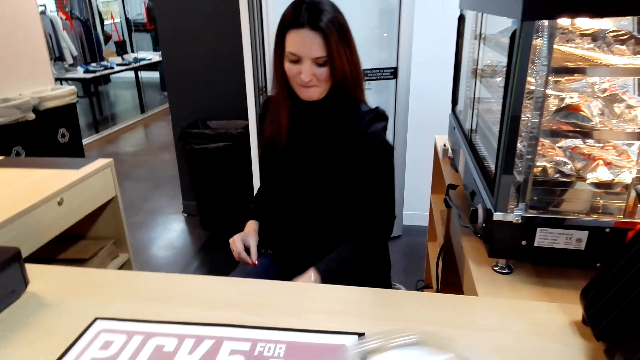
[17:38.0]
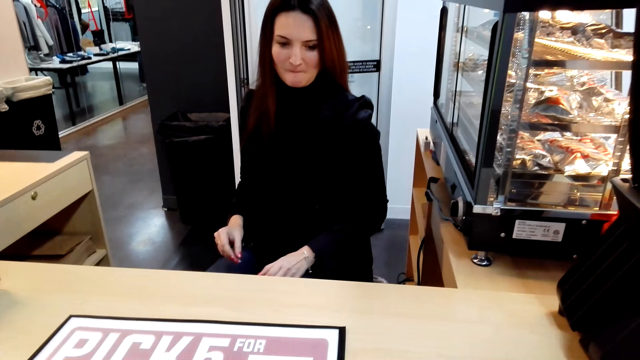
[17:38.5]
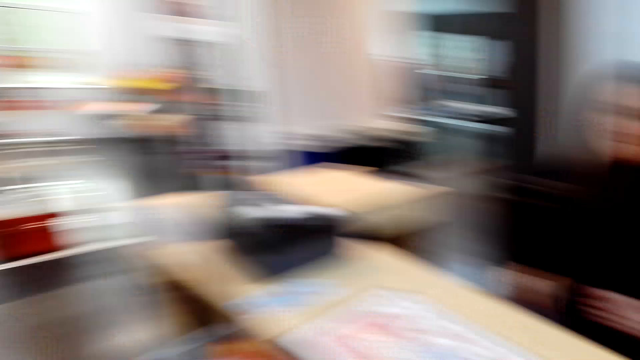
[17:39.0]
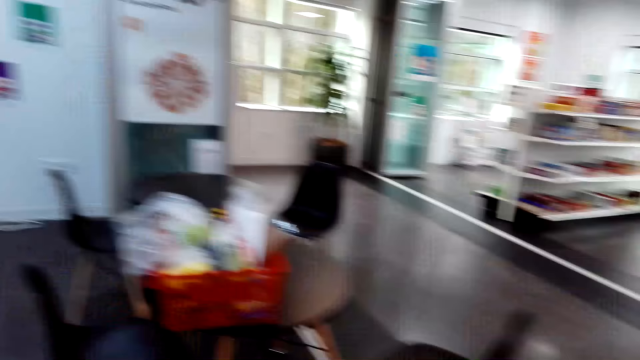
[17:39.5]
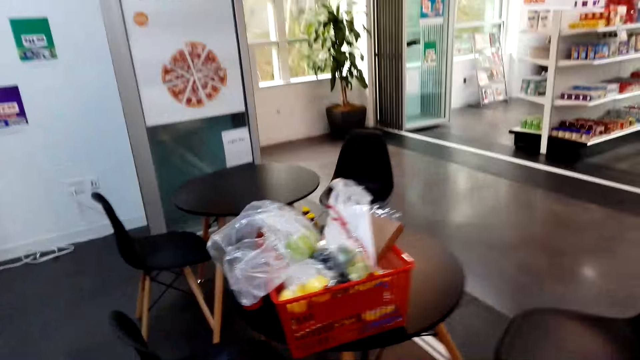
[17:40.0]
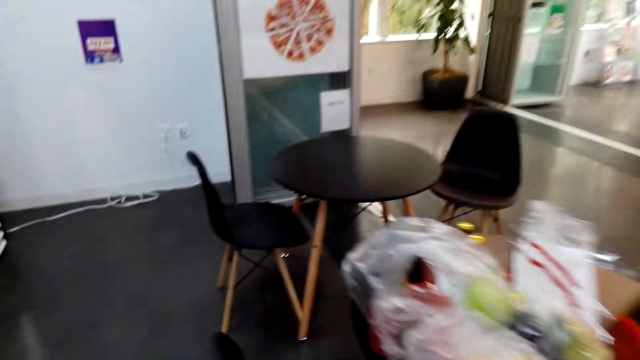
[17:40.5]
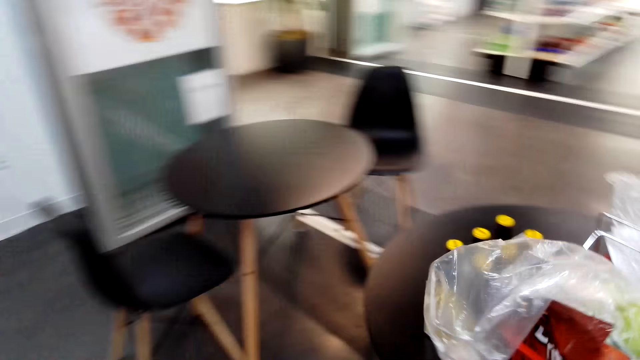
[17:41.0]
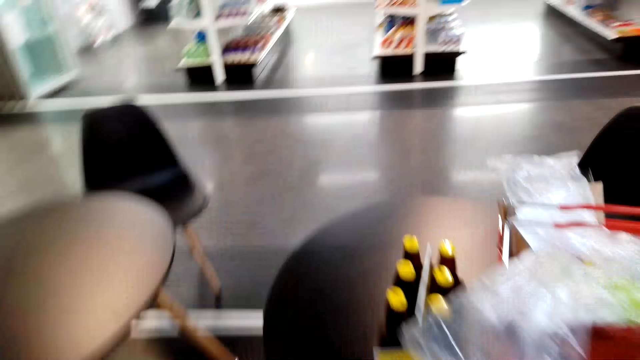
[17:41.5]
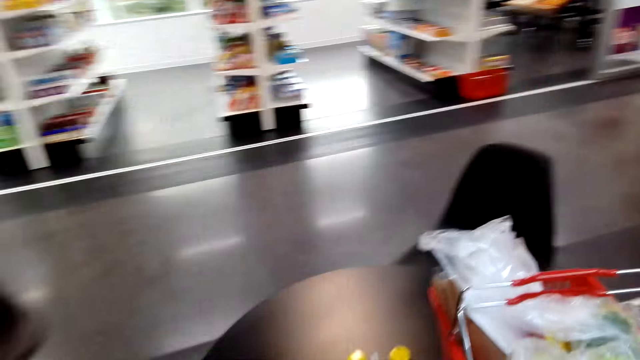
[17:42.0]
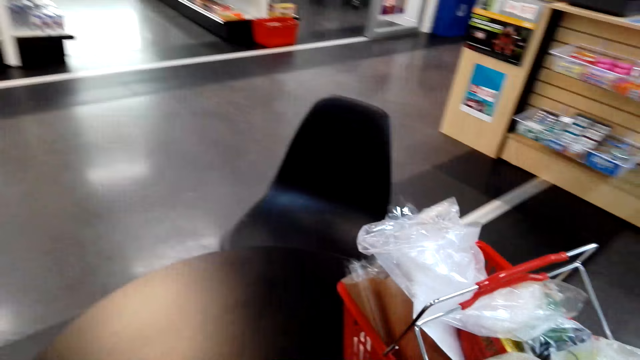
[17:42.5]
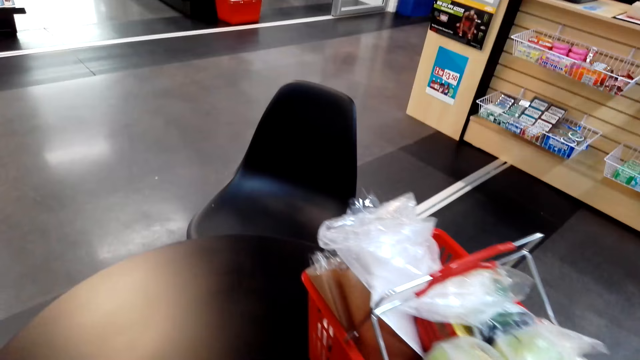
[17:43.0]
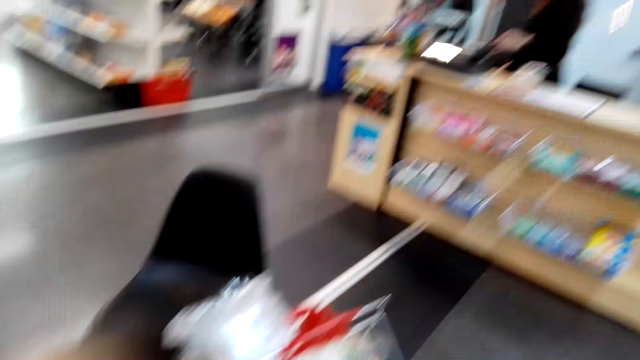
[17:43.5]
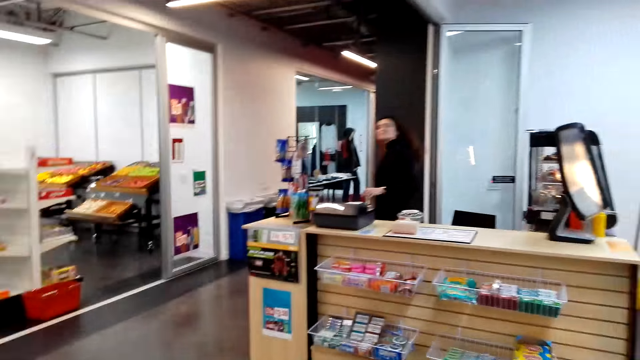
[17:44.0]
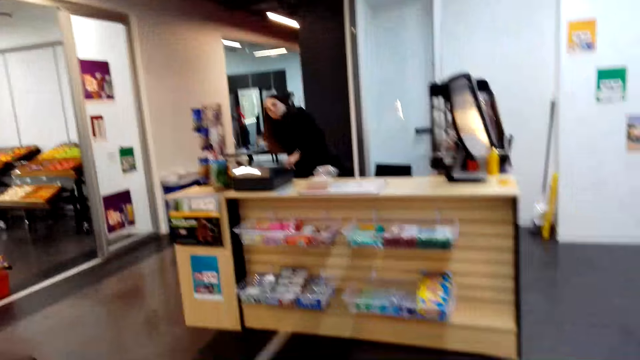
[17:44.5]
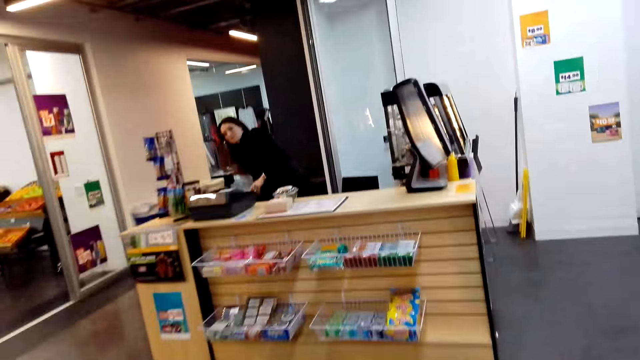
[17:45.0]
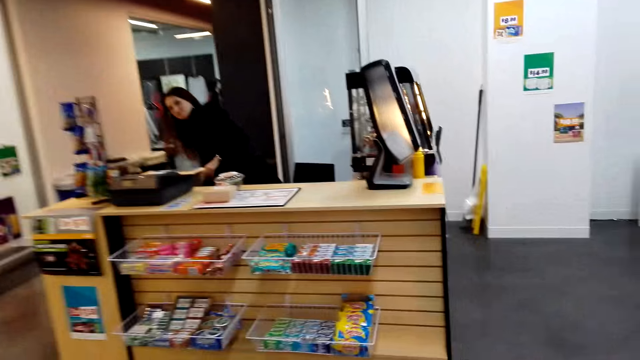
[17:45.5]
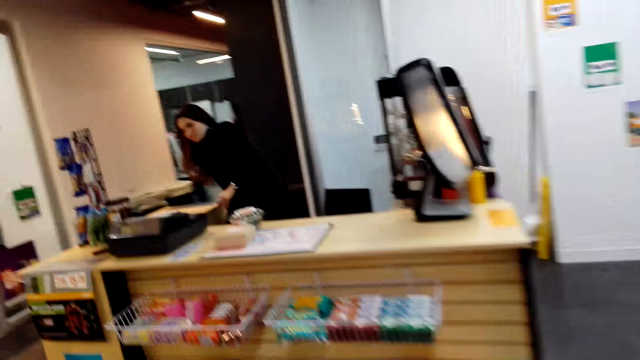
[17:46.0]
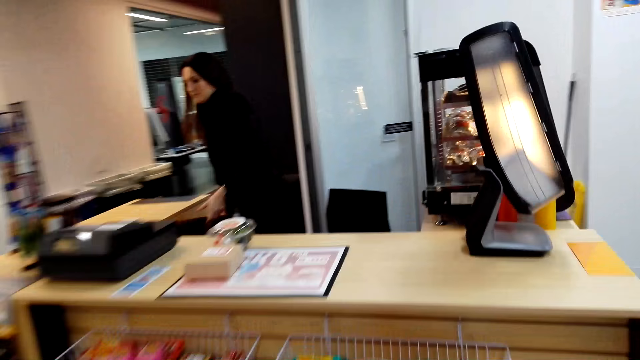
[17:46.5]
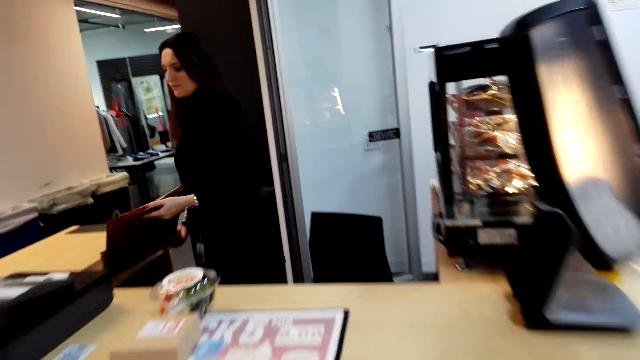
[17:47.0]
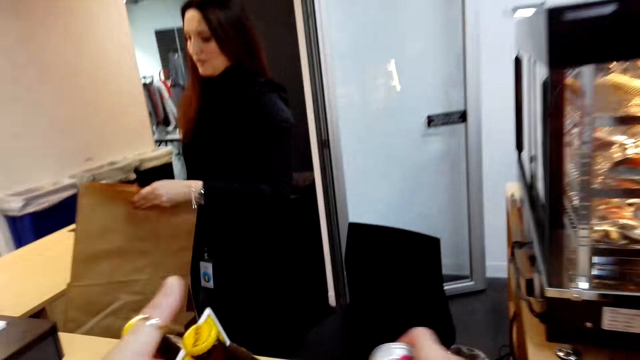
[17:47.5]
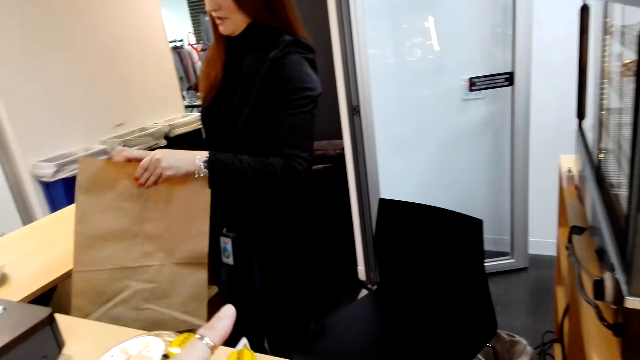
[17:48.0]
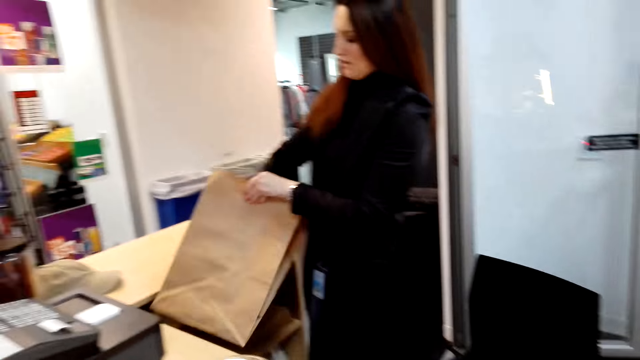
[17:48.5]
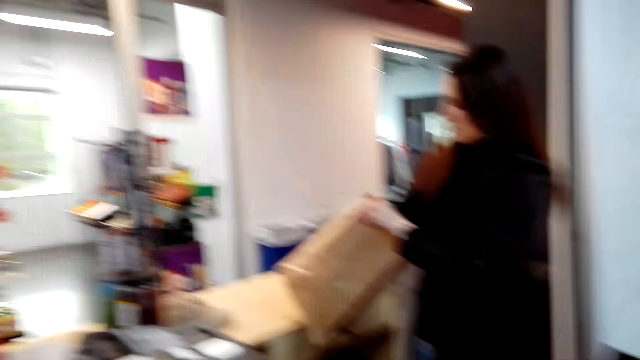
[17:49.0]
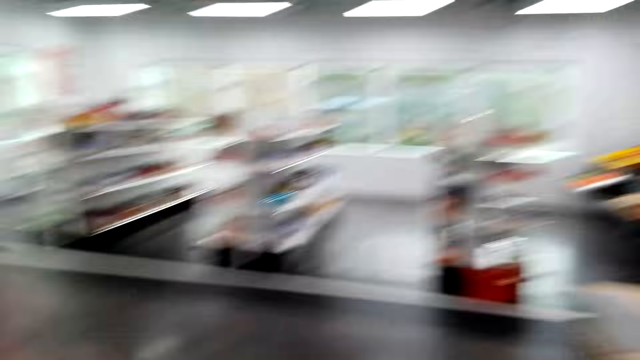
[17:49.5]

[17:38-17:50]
The camera wearer walks in the supermarket. They turn around. They pick up beers. They walk in the supermarket. A lady picks up a paper bag. The lady opens the paper bag. The camera wearer places the beers on the counter.

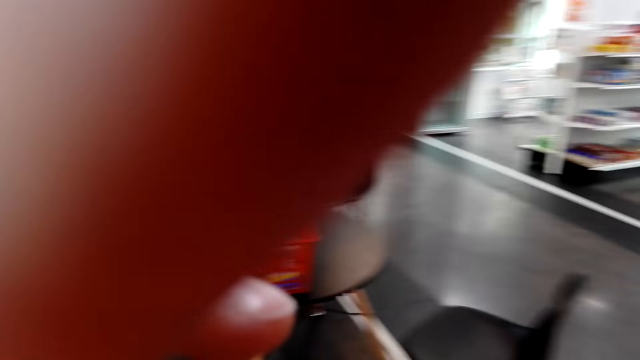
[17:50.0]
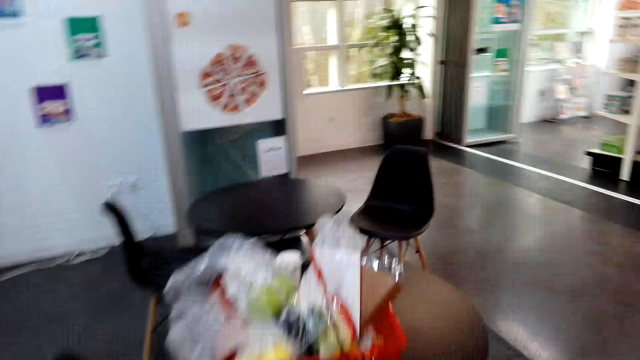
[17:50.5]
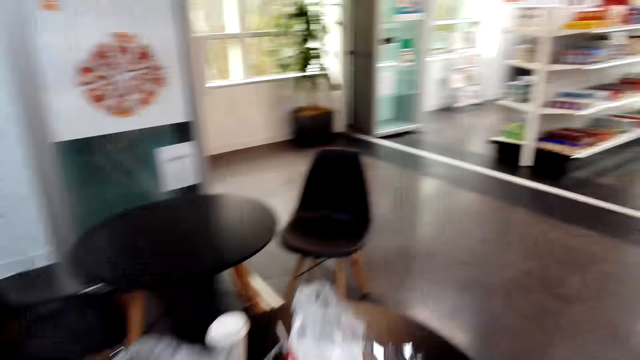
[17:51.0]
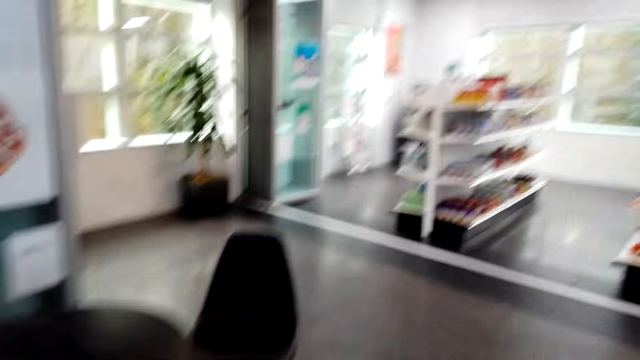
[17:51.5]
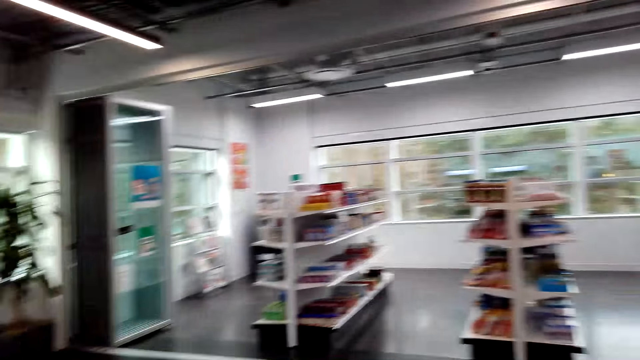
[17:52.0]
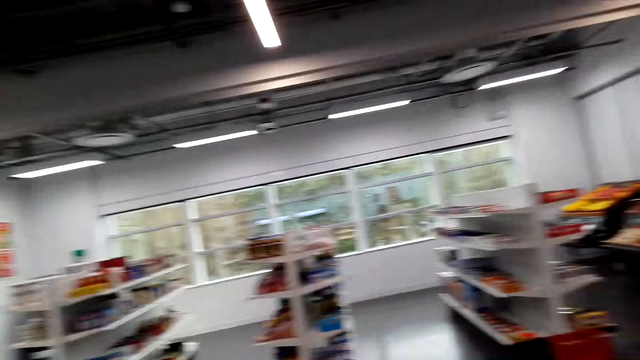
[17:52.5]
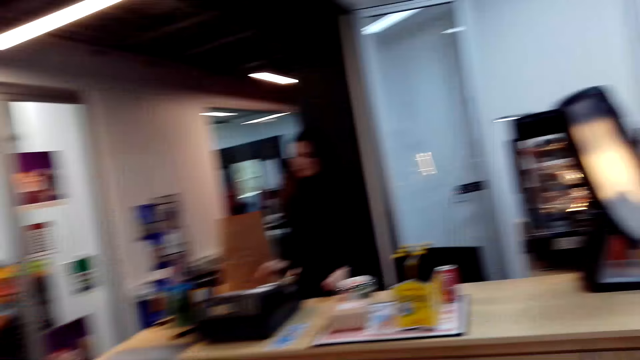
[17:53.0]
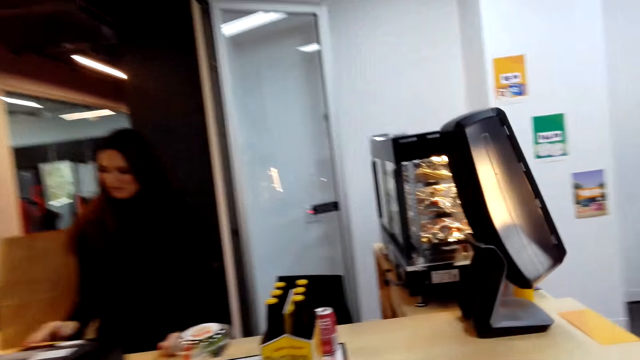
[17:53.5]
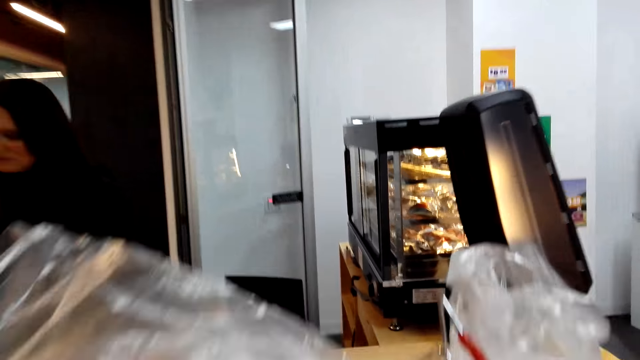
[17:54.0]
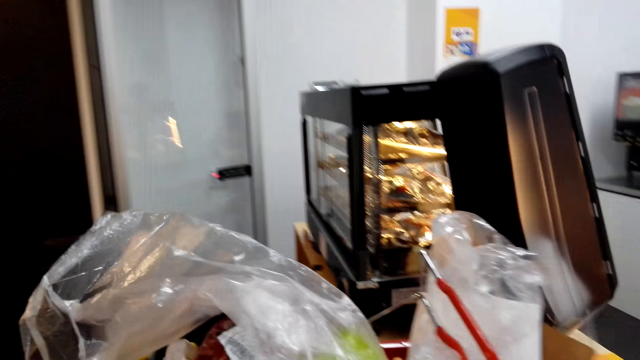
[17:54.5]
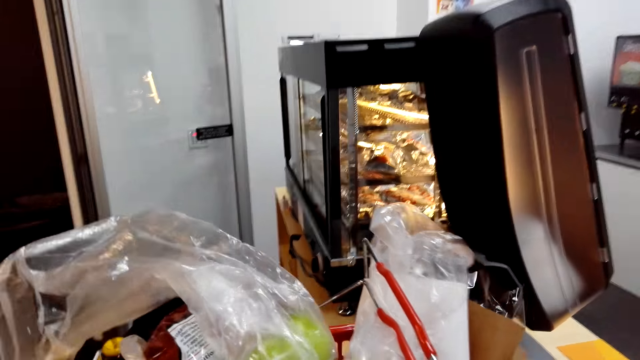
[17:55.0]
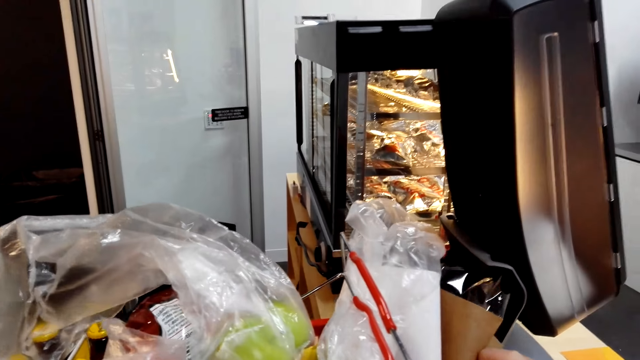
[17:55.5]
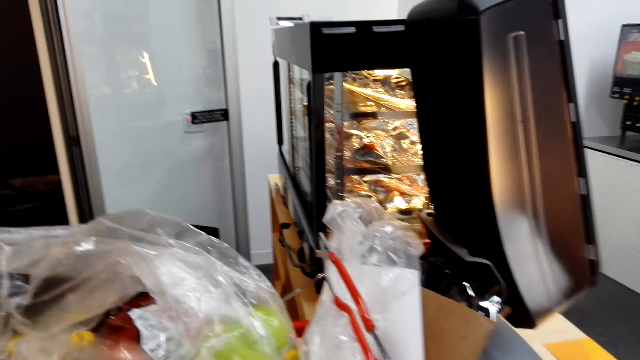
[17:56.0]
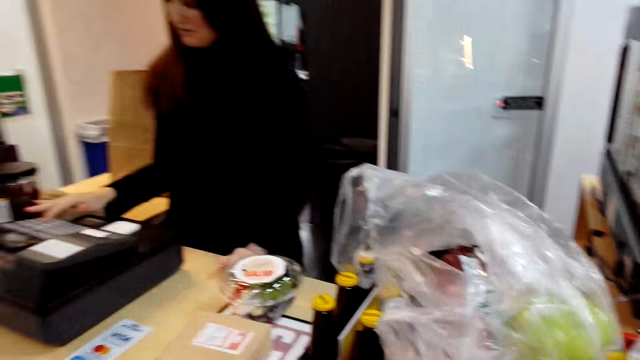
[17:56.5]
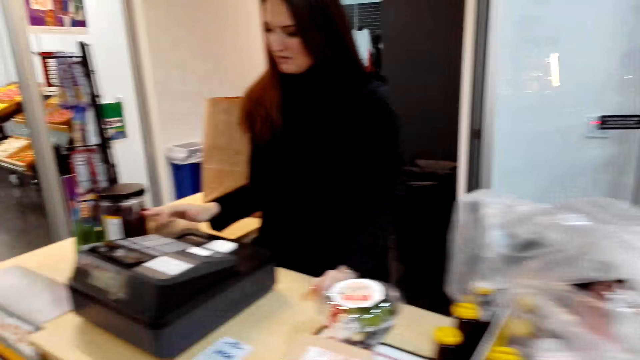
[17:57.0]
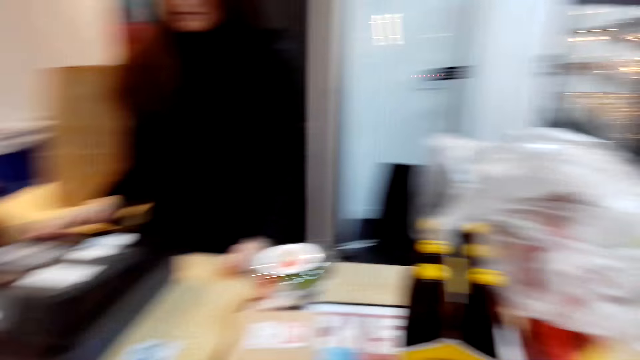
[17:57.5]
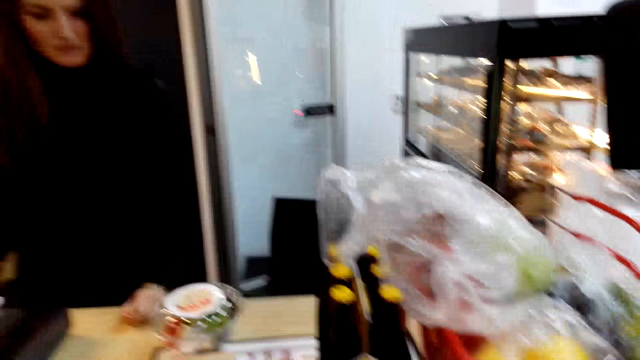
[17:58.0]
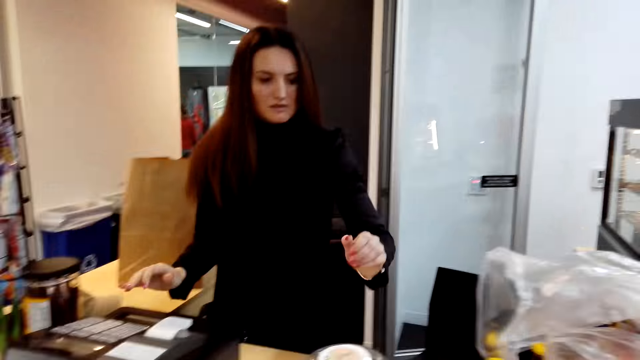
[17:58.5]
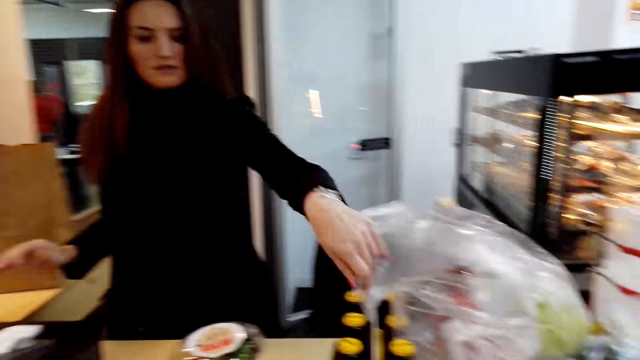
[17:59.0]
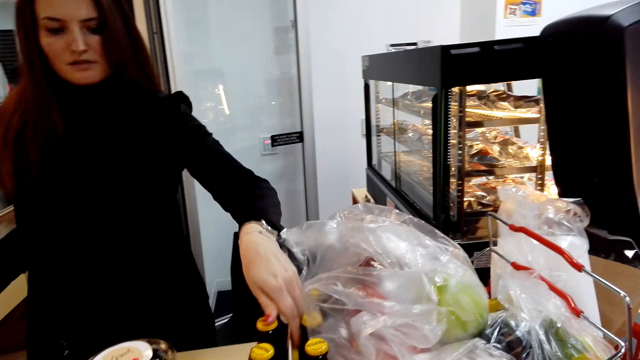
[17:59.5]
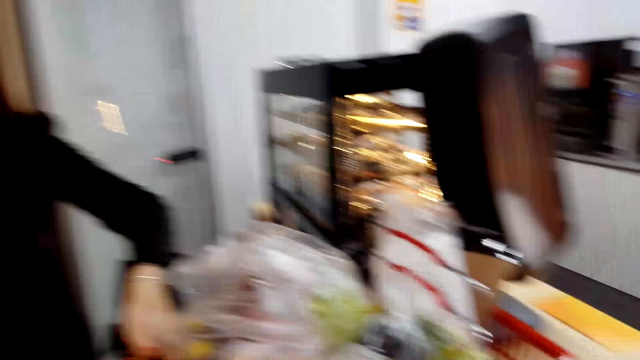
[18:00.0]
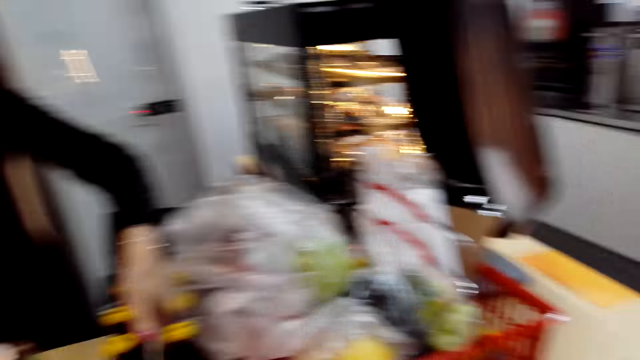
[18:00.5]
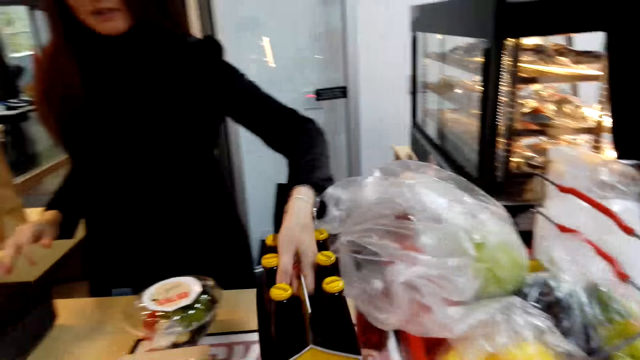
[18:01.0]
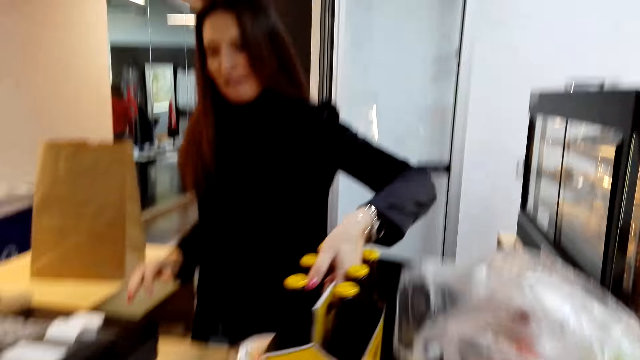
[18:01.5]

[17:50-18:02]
The camera wearer fixes the camera. They turn around, walk in the supermarket, and pick up the shopping basket. They walk in the supermarket. A lady operates the cash register machine. The camera wearer places the shopping basket on the countertop. They look around. They look at the lady. The lady picks up the beers. The lady interacts with the camera wearer.
